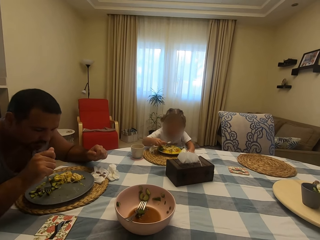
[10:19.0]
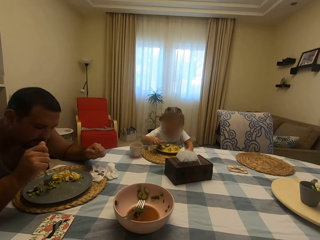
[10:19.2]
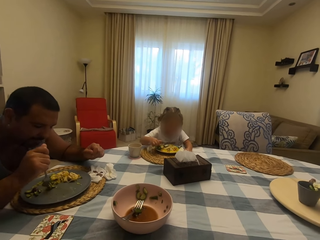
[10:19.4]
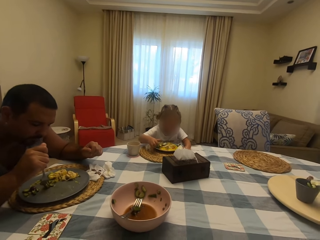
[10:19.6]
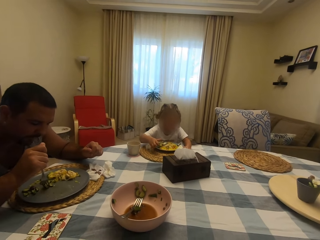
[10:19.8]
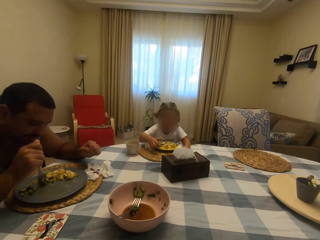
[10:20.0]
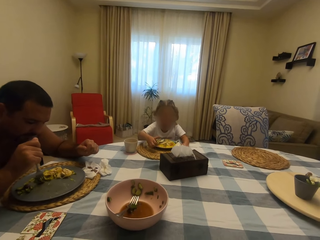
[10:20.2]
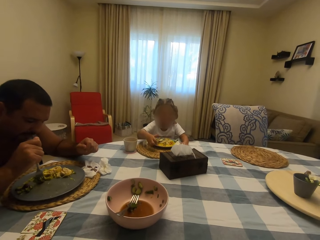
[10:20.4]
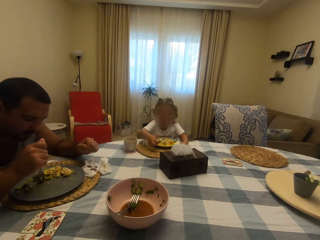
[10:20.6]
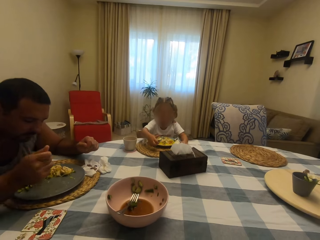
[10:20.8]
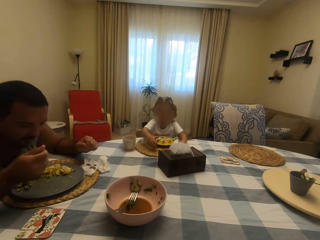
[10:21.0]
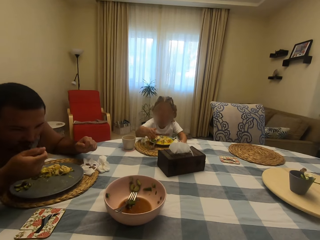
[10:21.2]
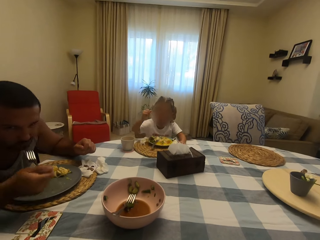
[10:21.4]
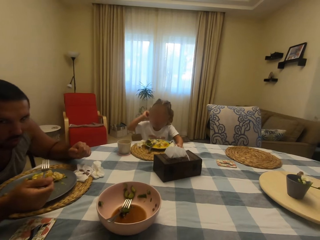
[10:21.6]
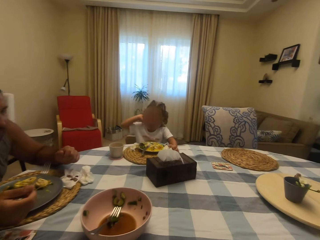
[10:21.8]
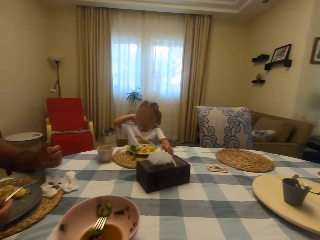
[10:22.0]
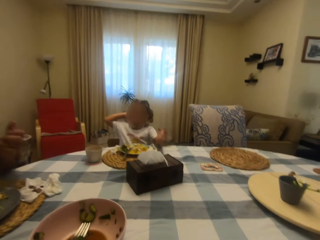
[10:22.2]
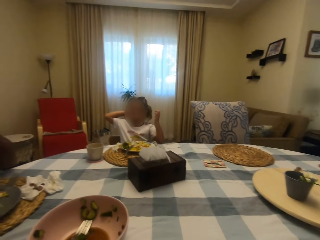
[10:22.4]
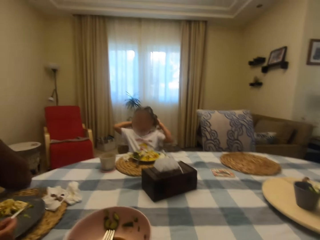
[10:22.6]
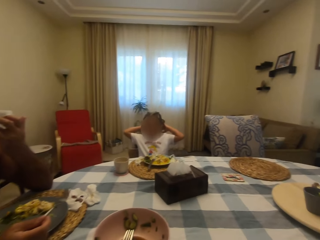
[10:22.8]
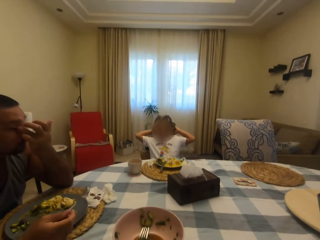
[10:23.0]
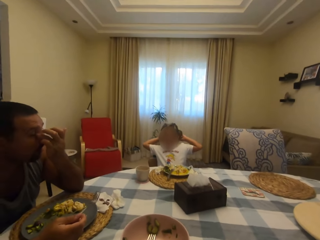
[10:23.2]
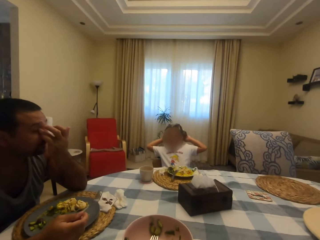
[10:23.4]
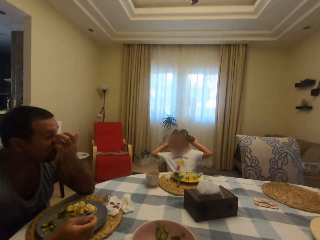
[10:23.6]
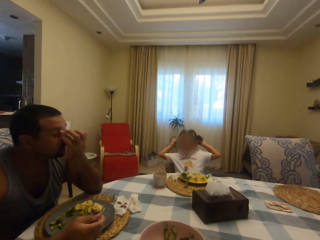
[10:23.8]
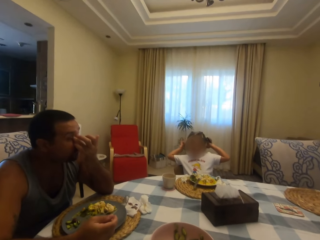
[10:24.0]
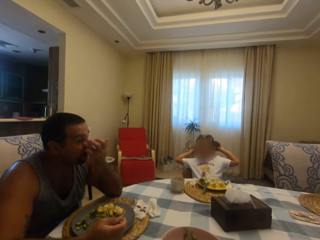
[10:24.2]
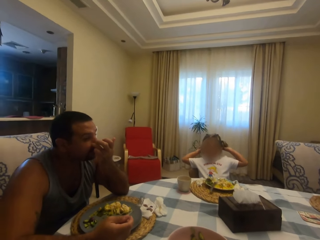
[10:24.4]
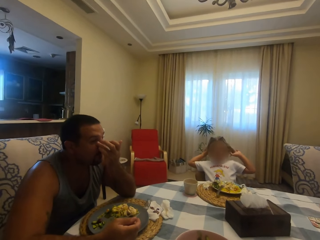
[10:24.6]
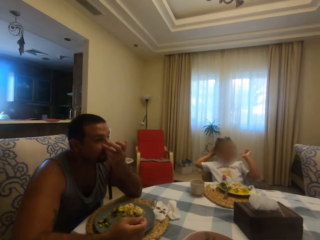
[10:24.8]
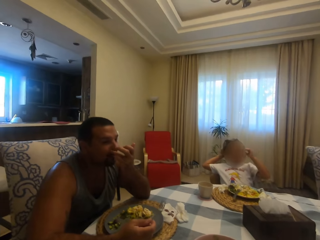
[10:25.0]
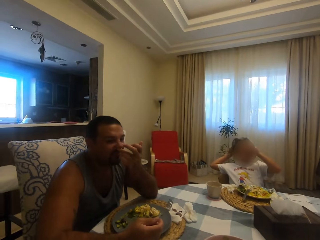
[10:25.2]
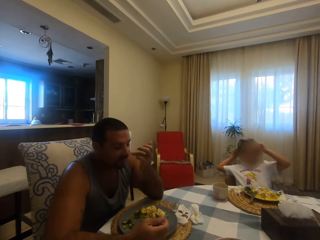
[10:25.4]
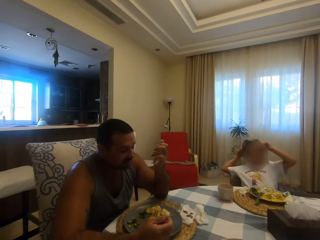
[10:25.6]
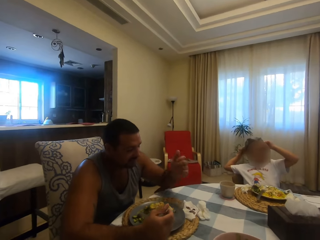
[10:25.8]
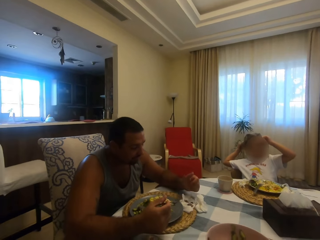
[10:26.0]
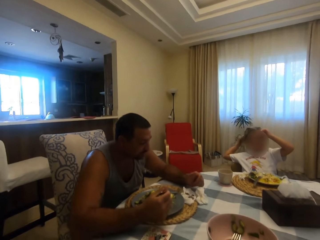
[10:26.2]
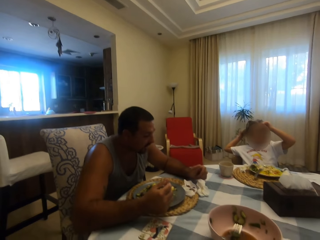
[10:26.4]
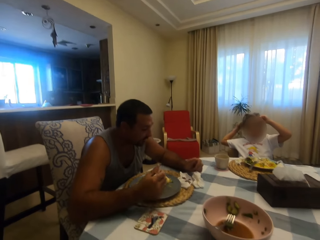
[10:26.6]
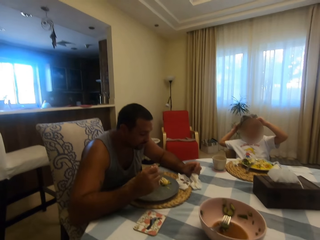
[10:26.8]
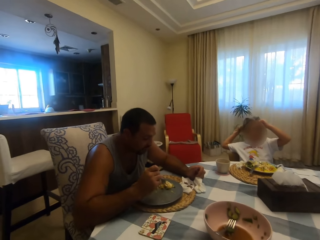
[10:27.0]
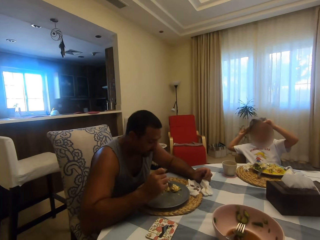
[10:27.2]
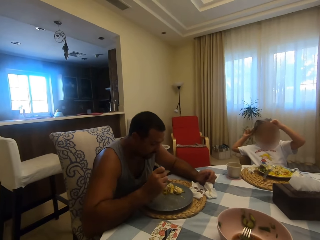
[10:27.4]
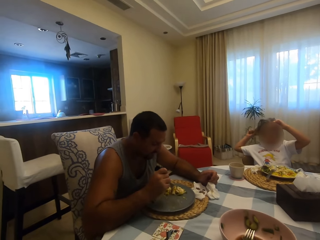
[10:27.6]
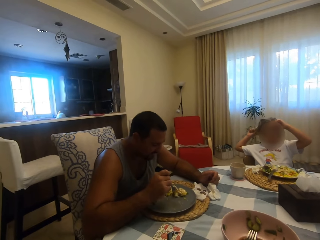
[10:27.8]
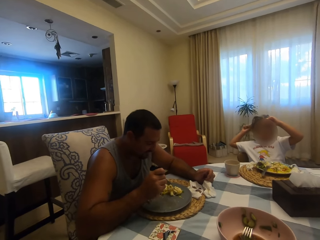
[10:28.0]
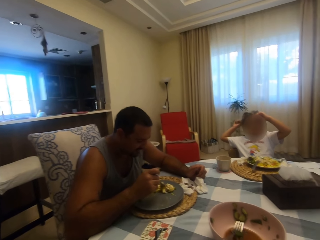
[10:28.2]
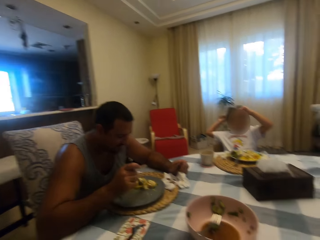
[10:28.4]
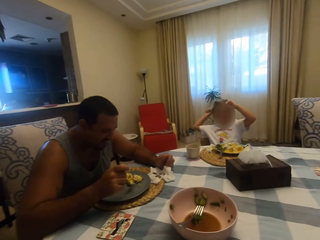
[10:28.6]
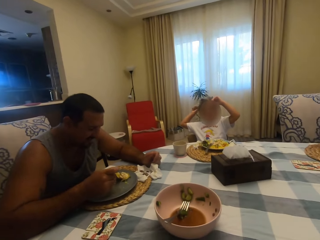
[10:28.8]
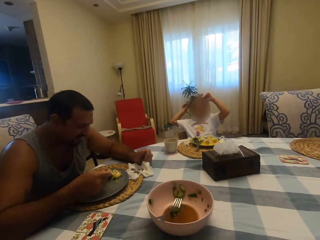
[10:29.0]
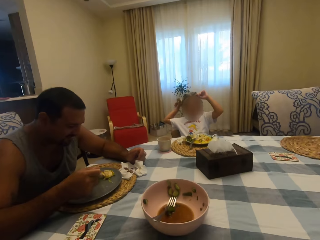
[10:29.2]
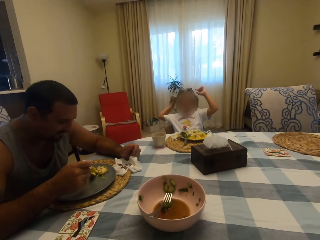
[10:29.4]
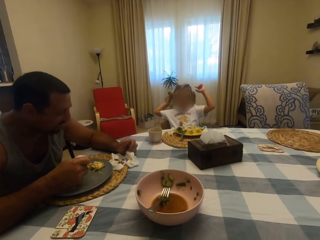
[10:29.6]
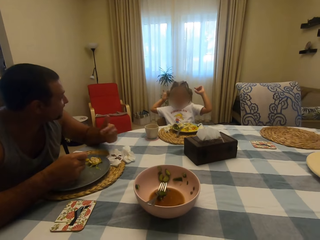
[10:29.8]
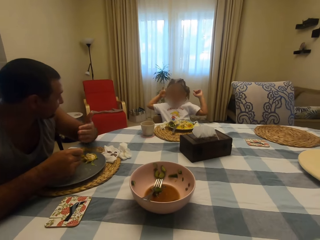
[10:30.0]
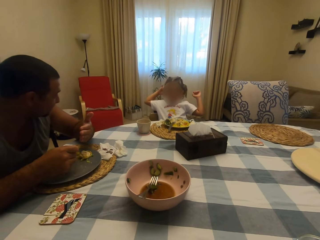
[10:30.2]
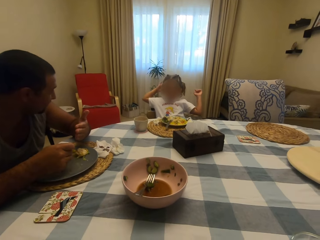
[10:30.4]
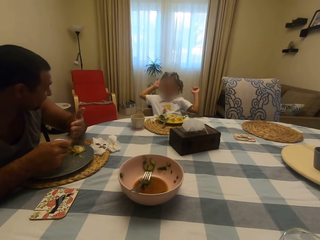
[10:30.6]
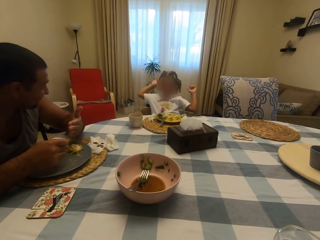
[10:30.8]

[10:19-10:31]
A child touches her hair. The camera wearer talks to a man. The man touches his face and eats food.

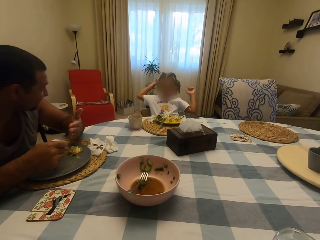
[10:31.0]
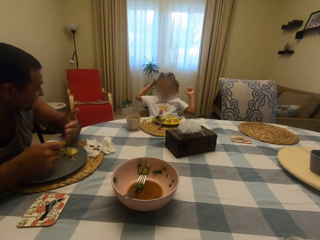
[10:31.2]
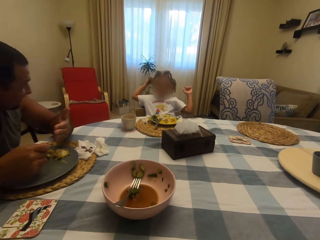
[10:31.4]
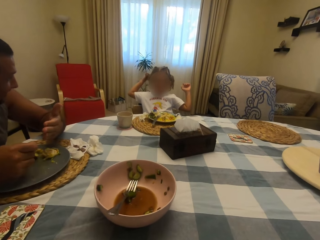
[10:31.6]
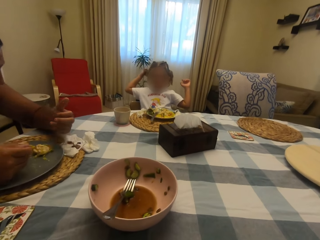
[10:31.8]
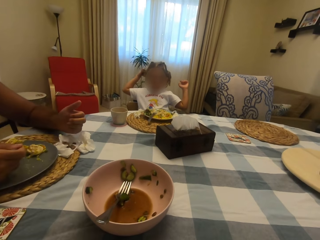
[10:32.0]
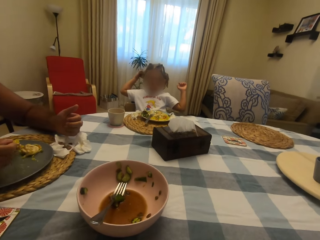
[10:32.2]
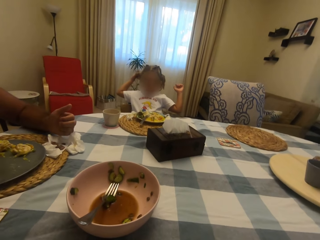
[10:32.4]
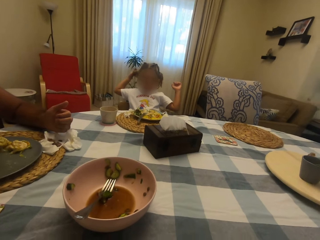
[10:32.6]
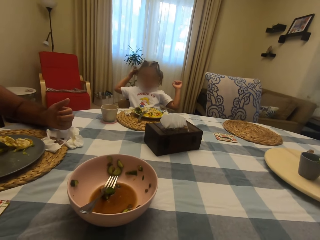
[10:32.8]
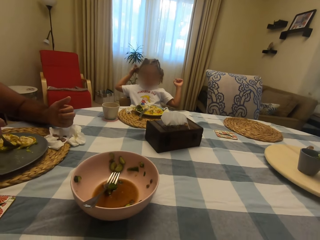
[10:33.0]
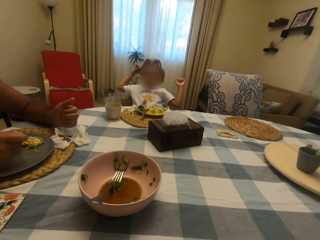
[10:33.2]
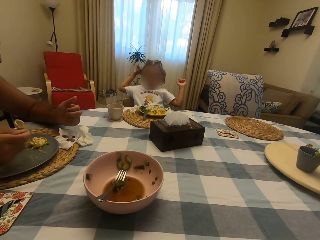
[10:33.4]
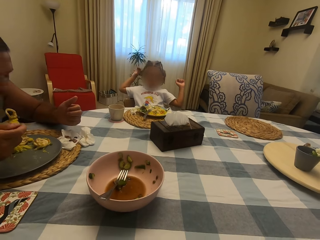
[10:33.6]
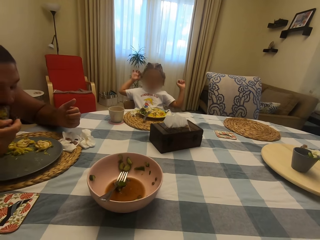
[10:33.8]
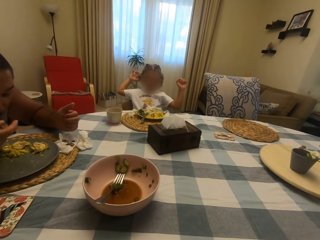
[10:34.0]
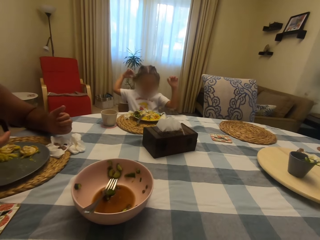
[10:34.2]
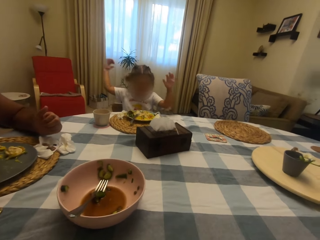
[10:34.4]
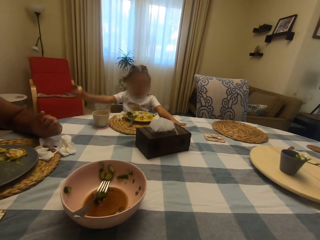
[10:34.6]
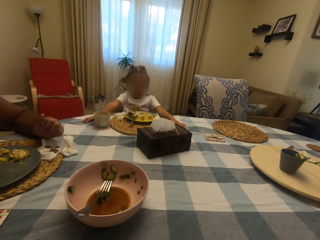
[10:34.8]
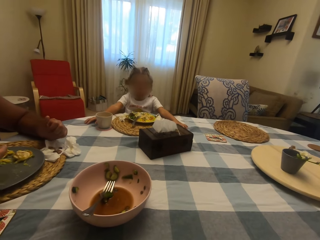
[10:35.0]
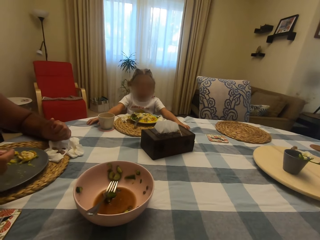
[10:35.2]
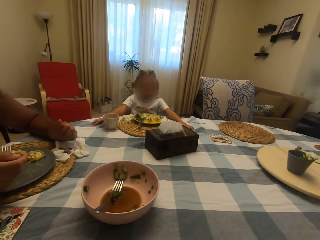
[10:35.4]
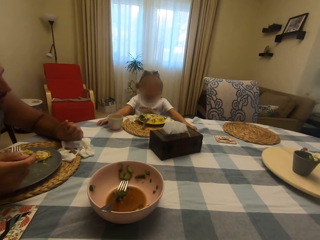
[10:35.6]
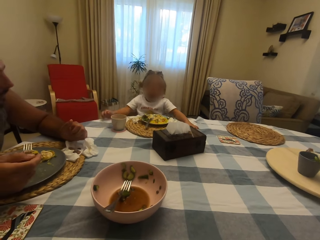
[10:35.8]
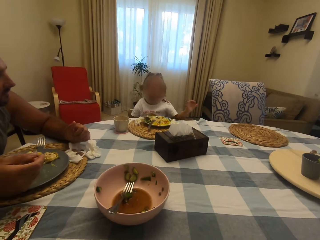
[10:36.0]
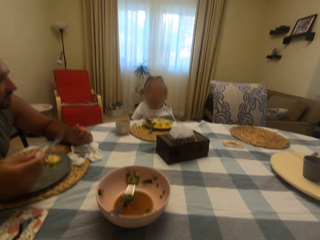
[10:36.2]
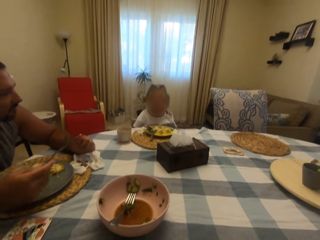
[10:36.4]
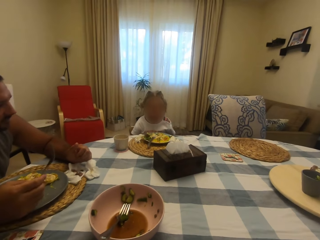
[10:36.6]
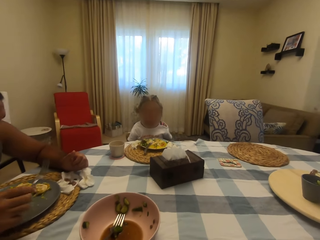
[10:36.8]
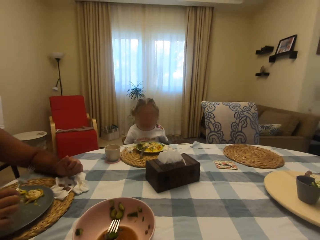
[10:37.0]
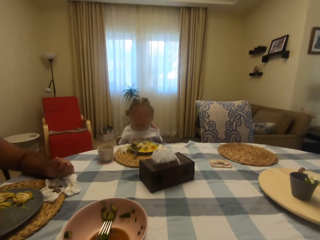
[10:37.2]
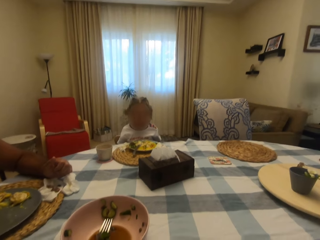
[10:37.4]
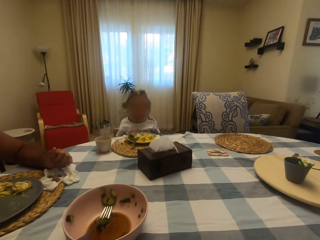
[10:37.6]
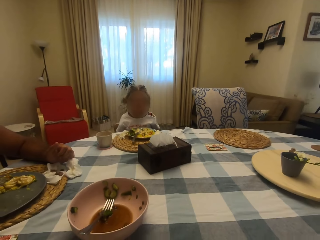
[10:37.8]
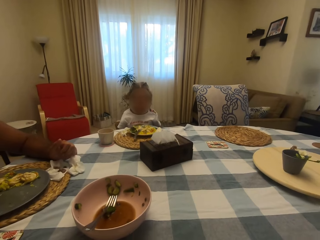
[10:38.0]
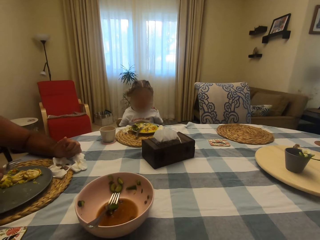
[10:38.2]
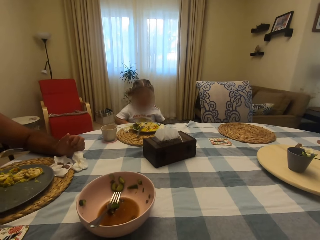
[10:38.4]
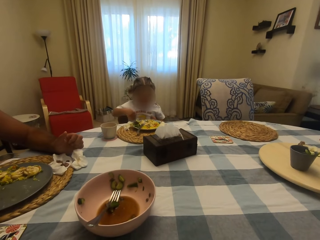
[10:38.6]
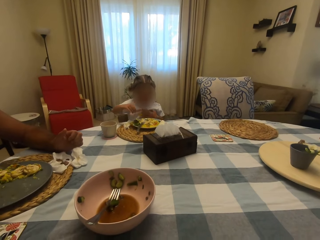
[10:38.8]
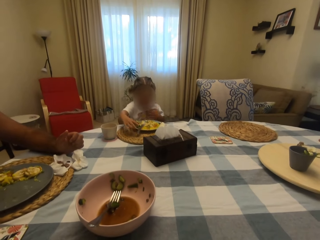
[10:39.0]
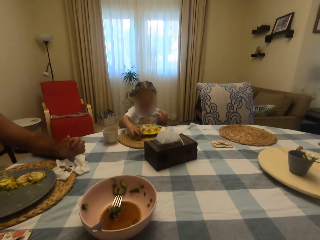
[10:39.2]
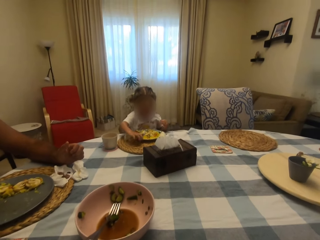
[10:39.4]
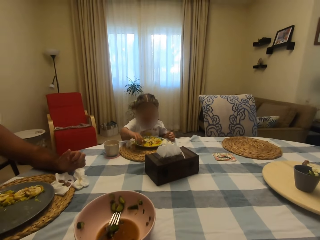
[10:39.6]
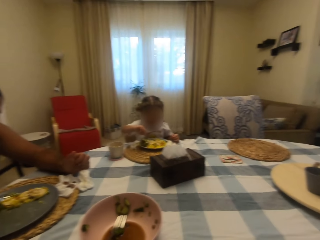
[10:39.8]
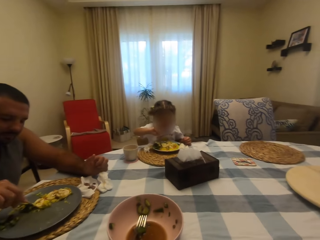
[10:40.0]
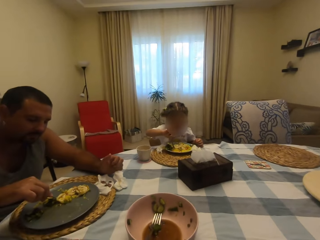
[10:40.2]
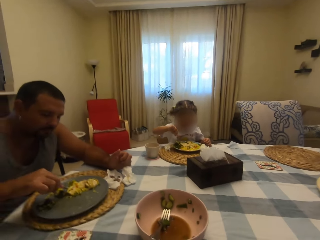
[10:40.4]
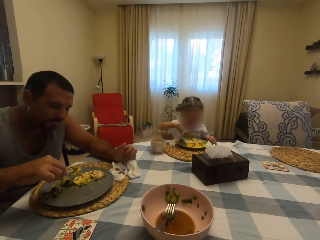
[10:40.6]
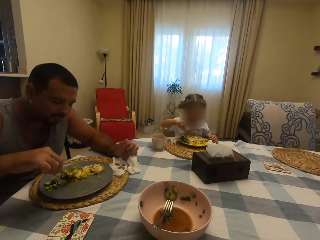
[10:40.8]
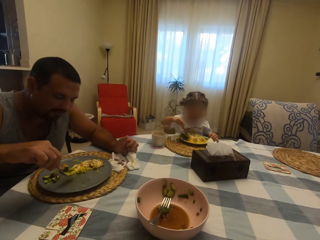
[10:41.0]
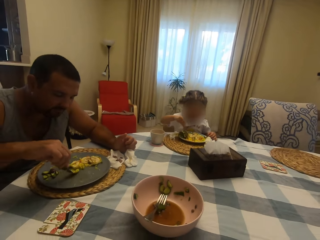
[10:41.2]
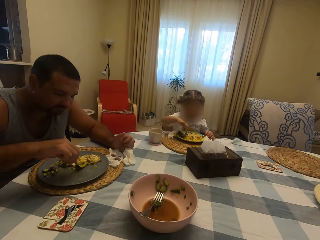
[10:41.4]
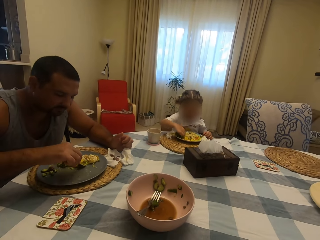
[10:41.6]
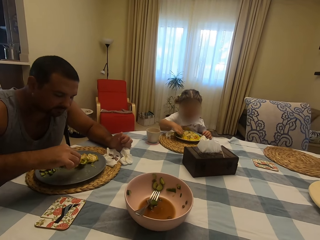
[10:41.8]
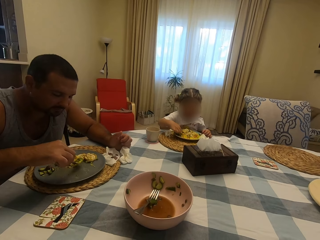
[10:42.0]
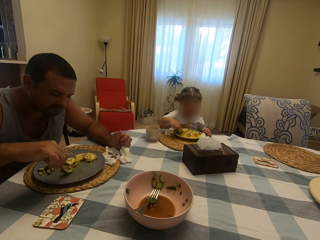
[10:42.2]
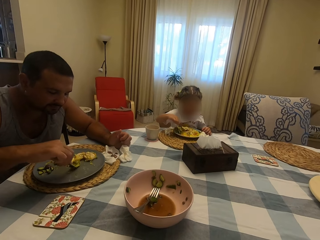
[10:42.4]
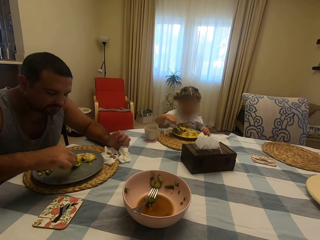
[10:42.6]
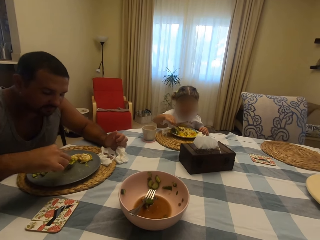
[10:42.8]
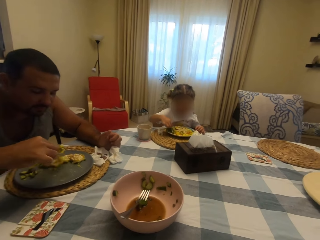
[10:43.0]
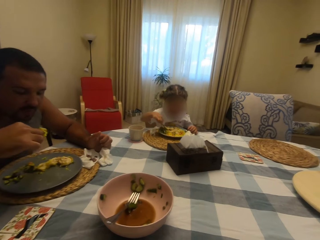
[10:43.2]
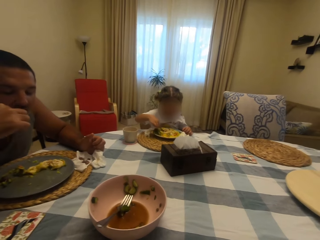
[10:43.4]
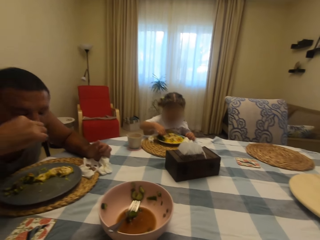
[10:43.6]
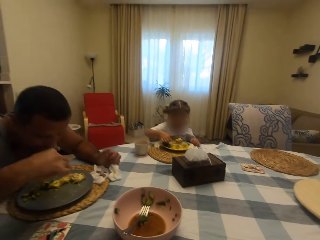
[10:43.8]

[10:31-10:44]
A child raises her hands and lowers her hands. The child talks. The child laughs. The camera wearer eats food with a man and the child. The man eats food. The child eats food.
